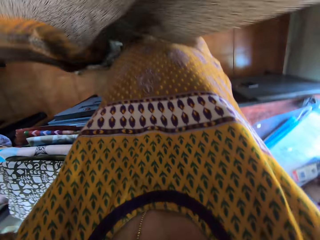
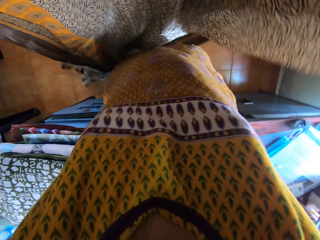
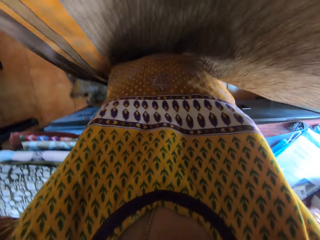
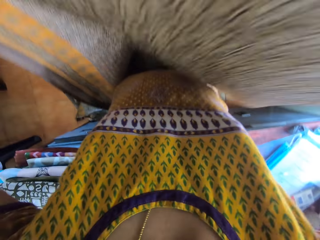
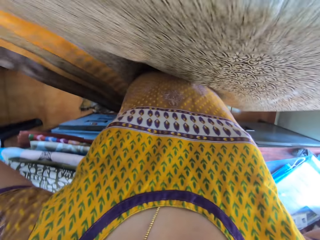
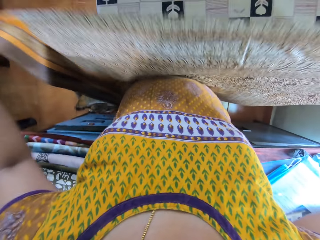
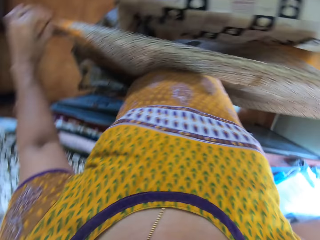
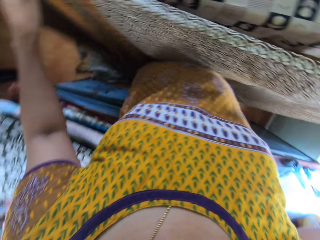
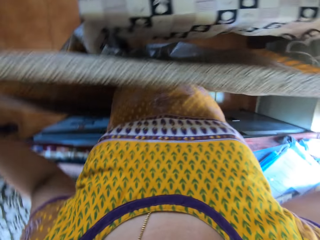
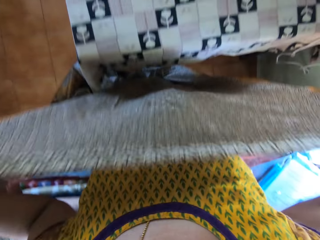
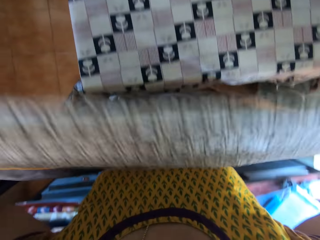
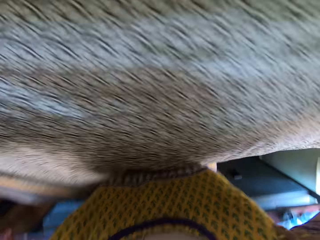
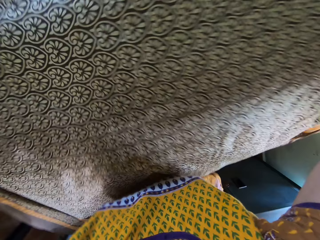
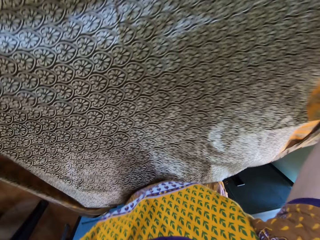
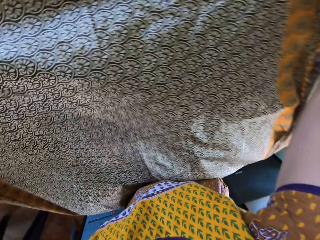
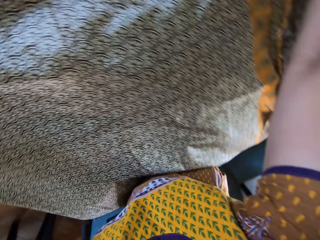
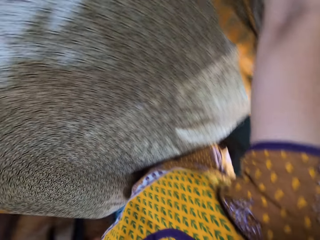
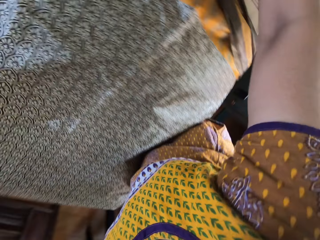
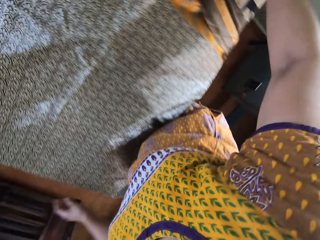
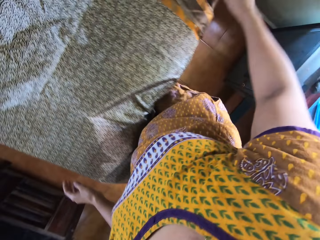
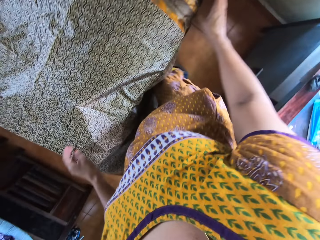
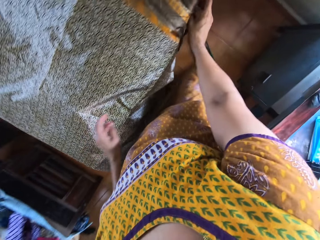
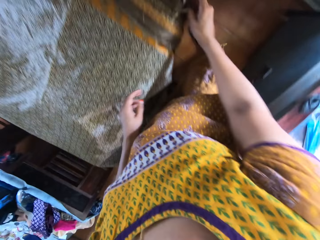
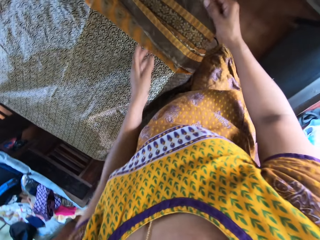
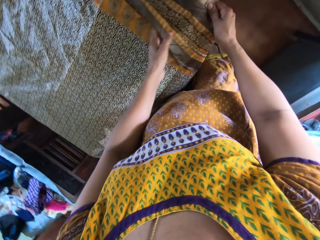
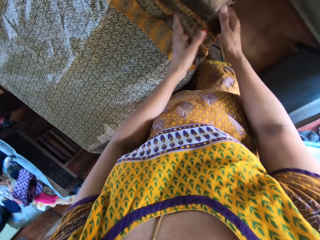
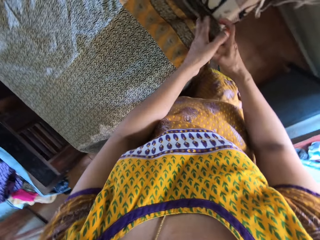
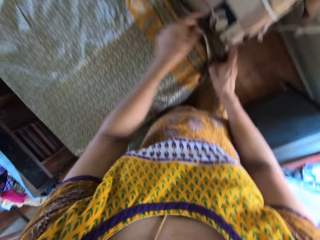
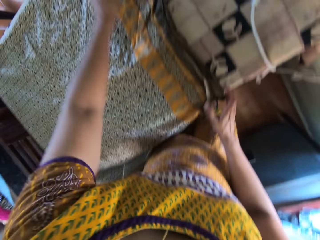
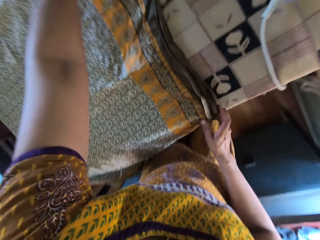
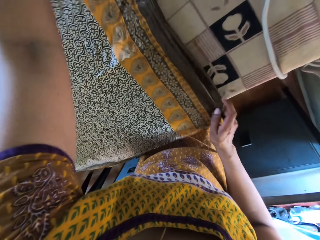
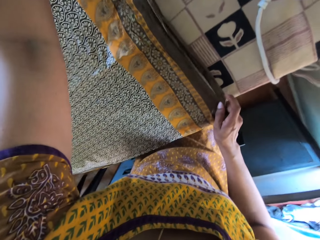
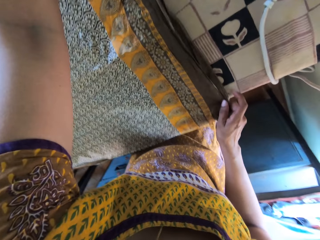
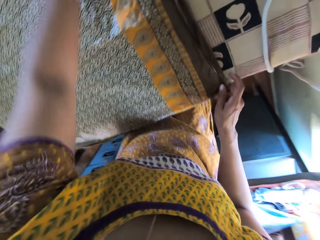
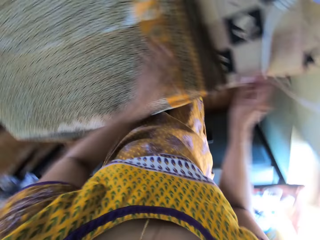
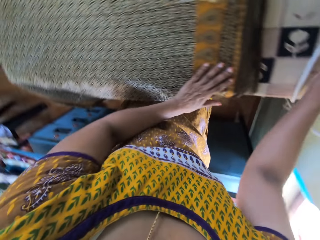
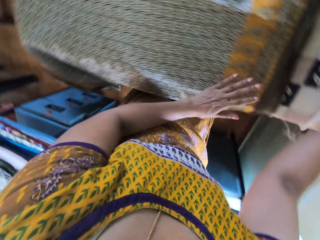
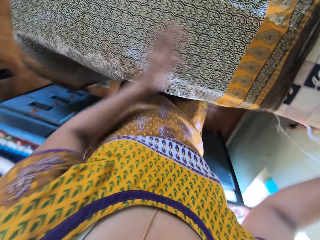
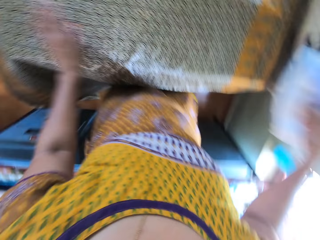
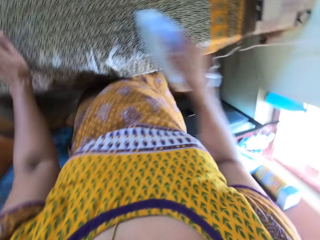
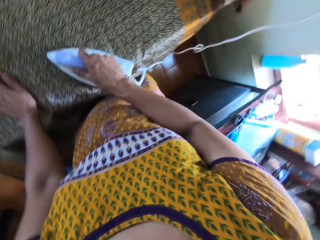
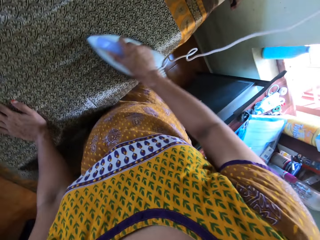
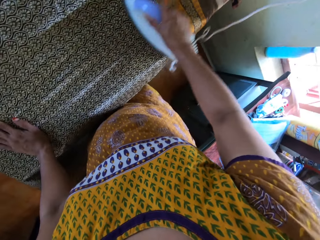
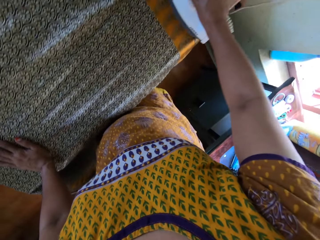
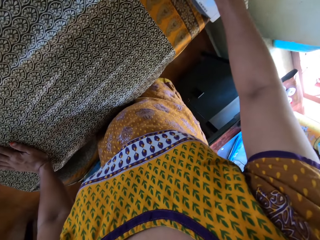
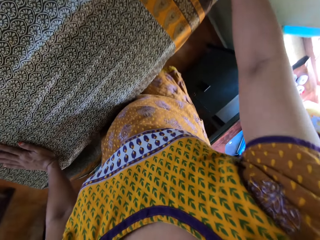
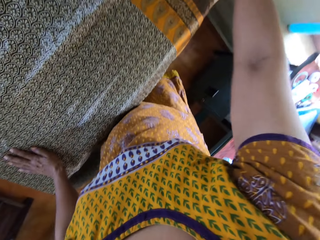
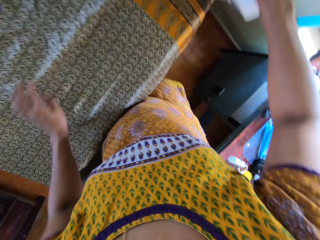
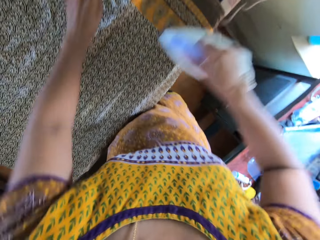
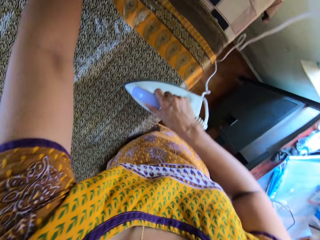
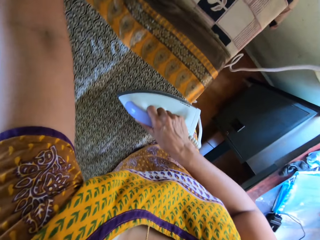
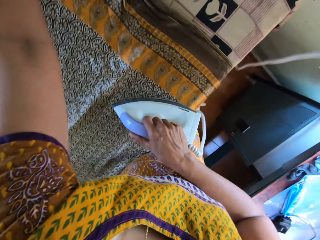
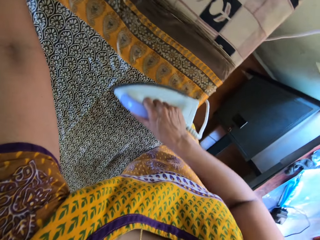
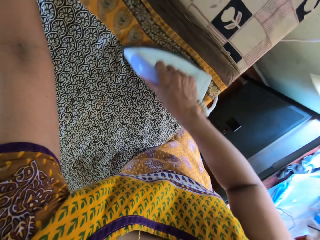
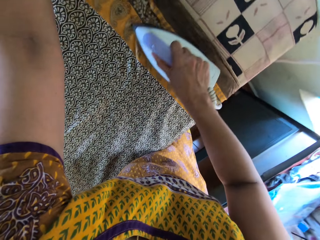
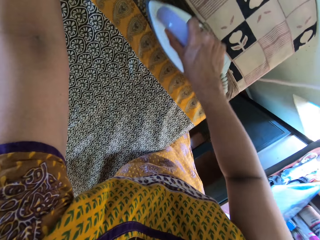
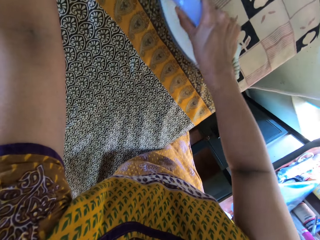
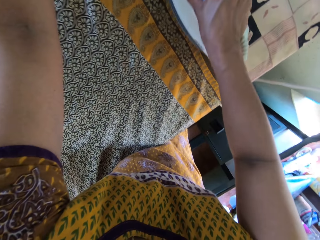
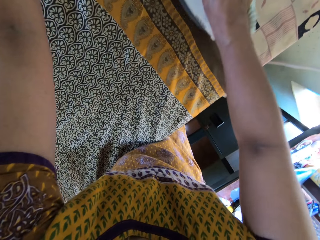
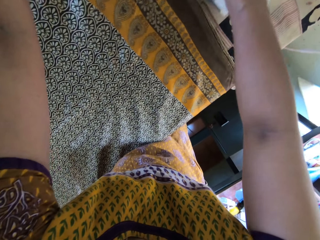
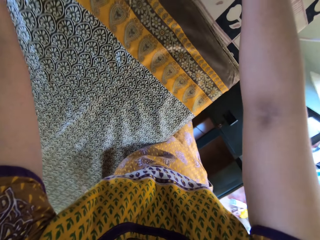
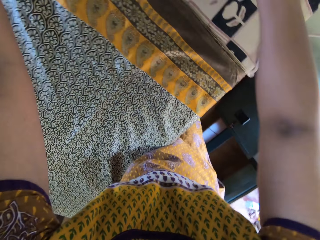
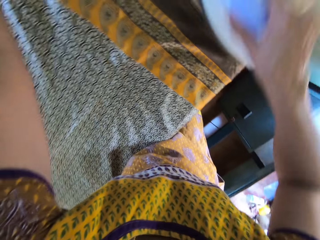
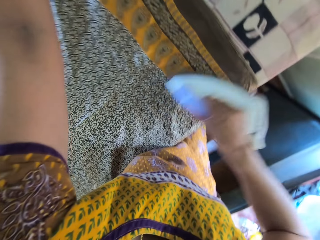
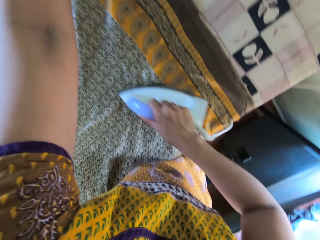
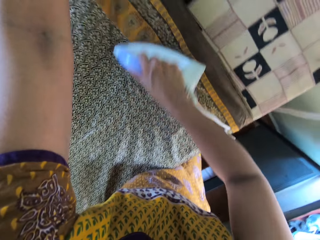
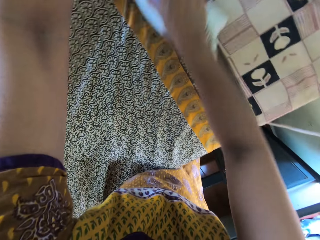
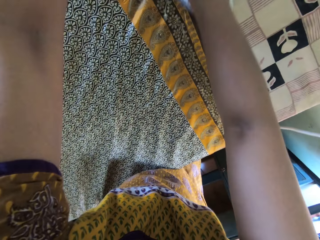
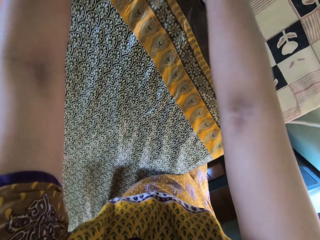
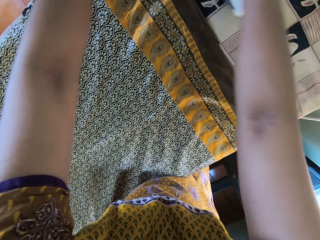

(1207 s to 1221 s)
The camera wearer lowers the cloth. She spreads the cloth on the table. She adjusts the cloth on the table with her left hand. She picks up the iron box on the table. She irons the cloth on the table with the iron in her right hand. She spreads the cloth on the table. She irons the cloth with the iron box on the table.

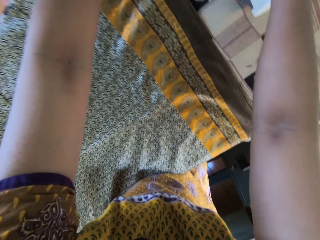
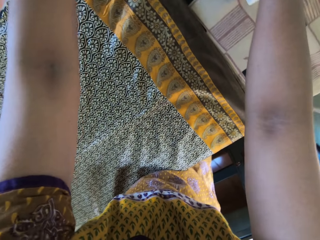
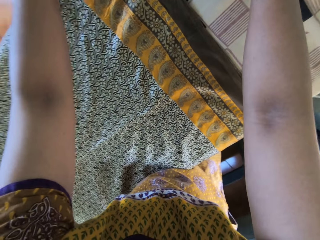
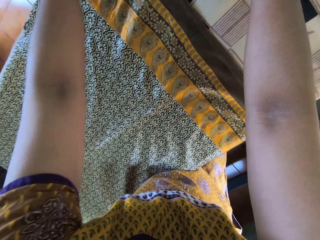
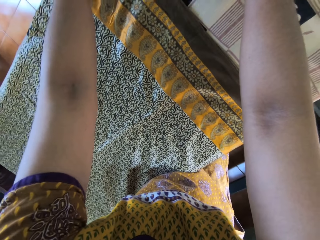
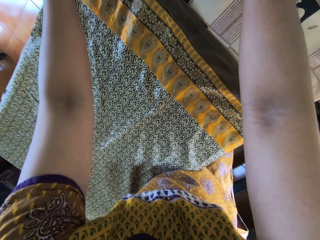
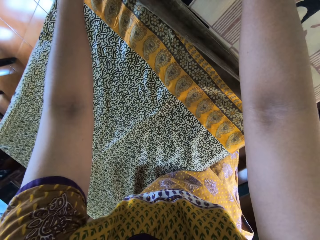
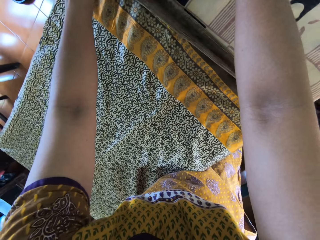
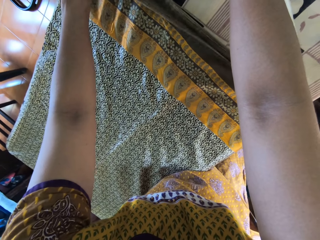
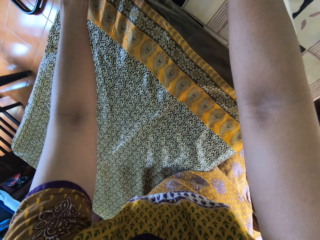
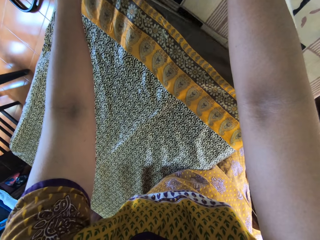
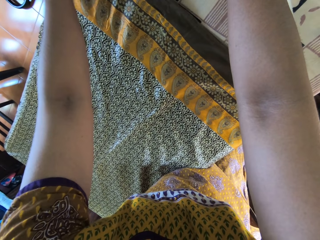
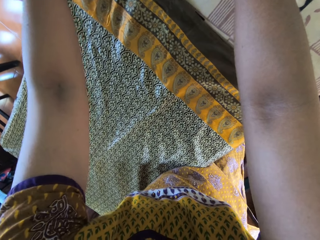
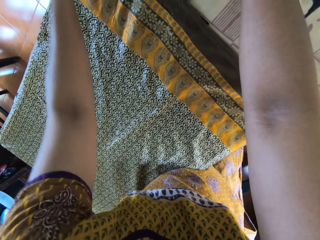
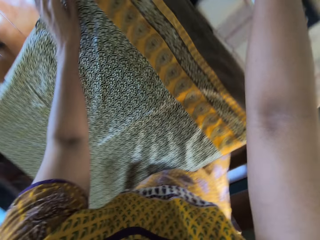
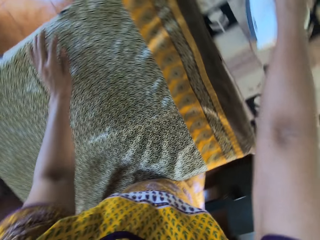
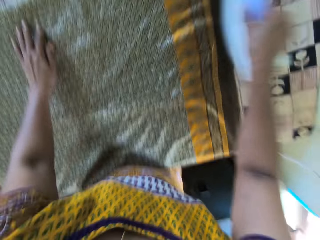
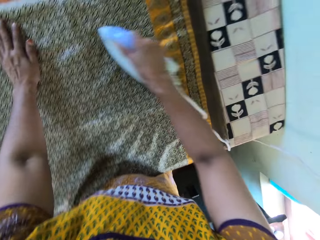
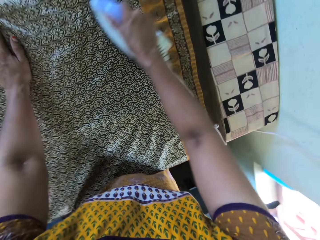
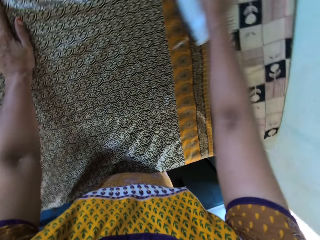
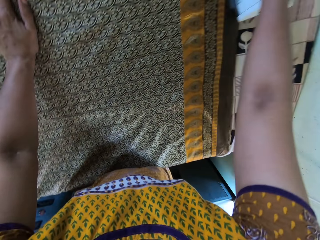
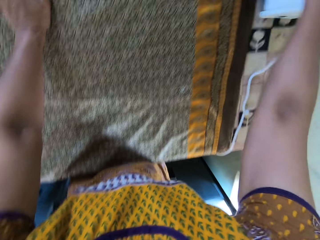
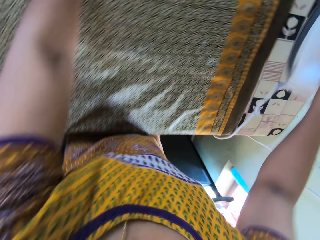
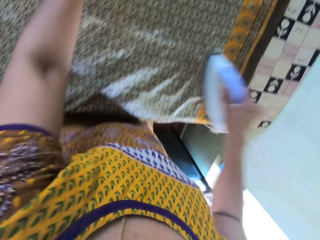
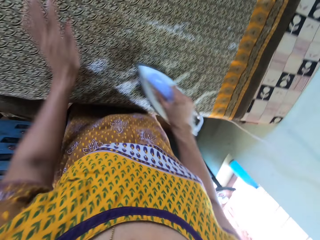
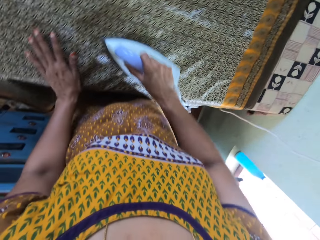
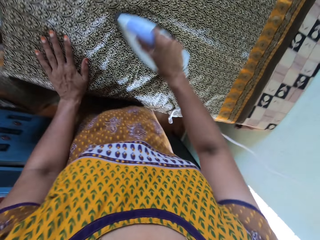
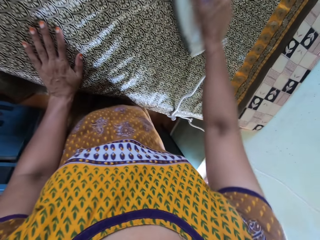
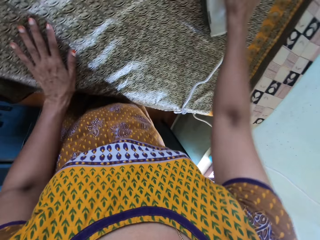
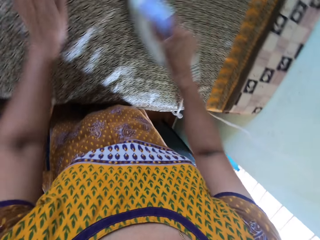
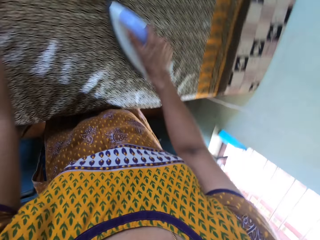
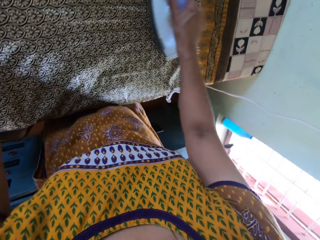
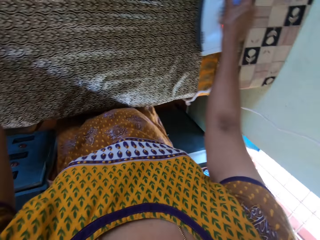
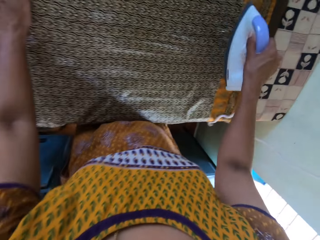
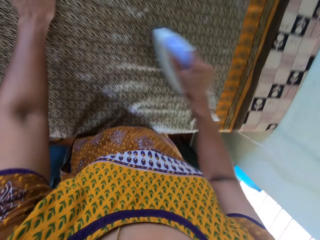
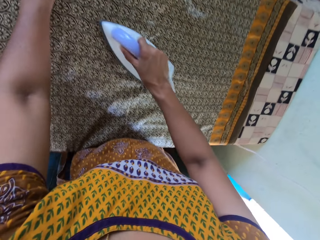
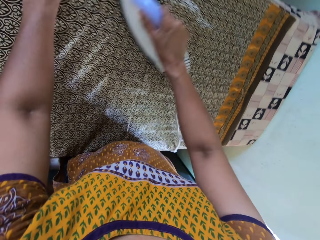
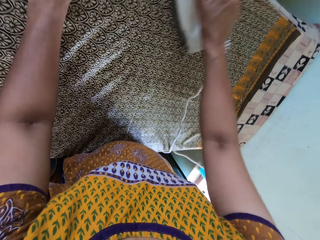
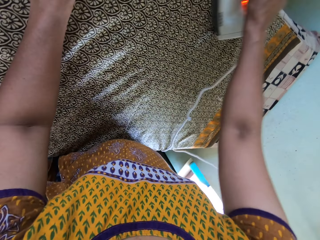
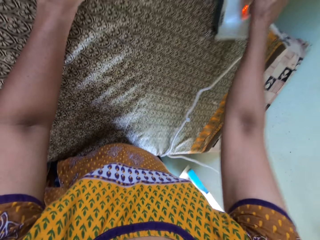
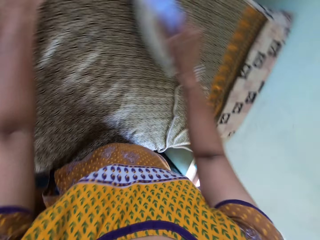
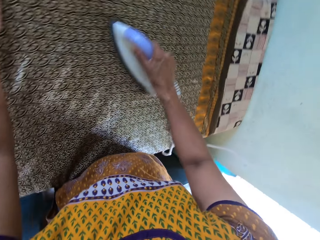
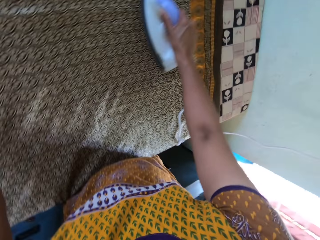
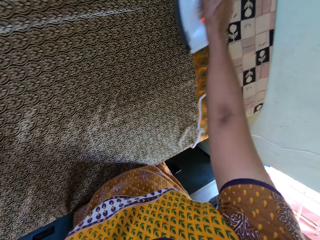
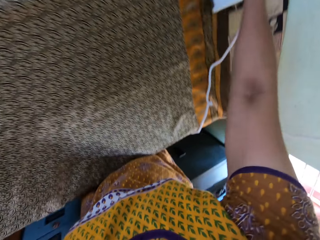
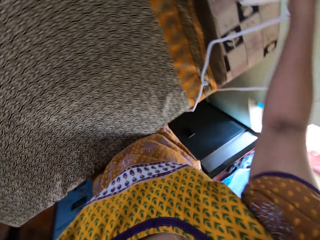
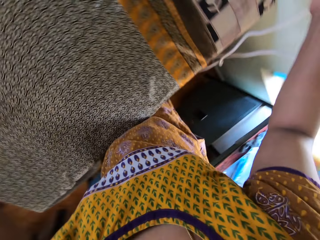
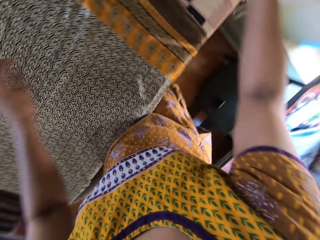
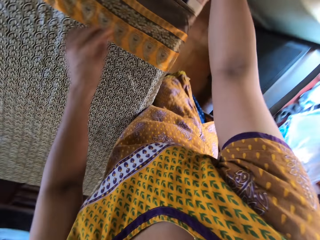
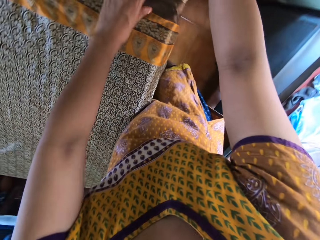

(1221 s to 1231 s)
The camera wearer fixes the cloth on the table. They iron the cloth with an iron box on the table.
